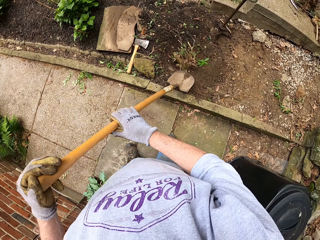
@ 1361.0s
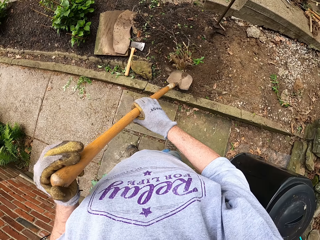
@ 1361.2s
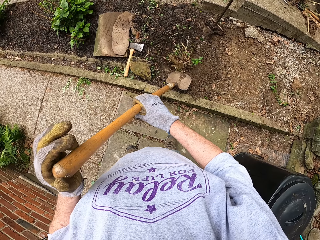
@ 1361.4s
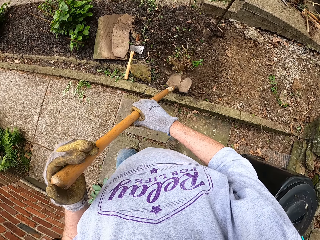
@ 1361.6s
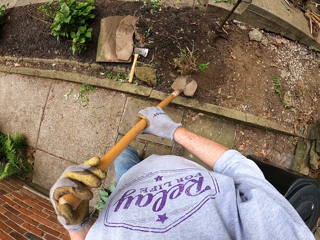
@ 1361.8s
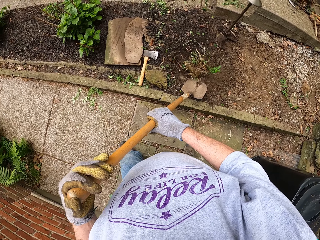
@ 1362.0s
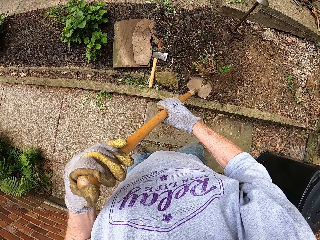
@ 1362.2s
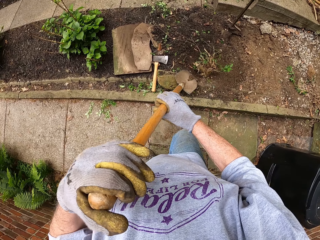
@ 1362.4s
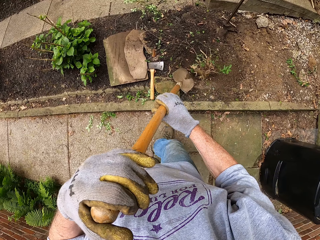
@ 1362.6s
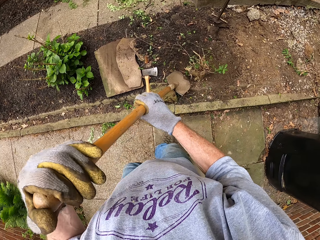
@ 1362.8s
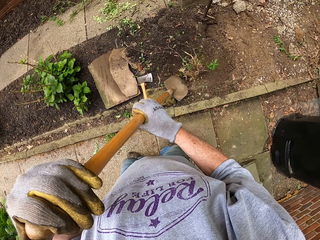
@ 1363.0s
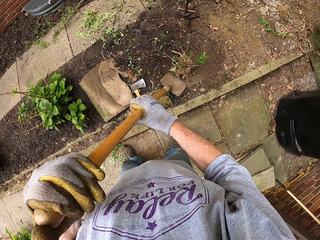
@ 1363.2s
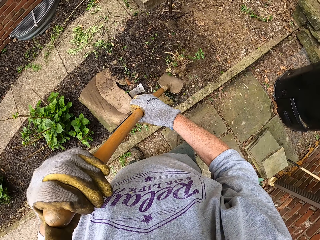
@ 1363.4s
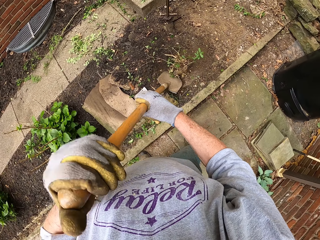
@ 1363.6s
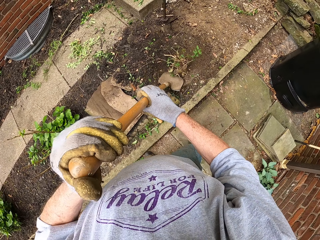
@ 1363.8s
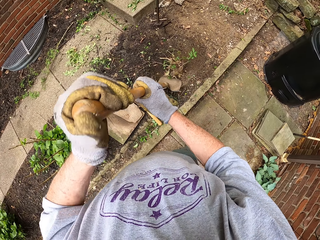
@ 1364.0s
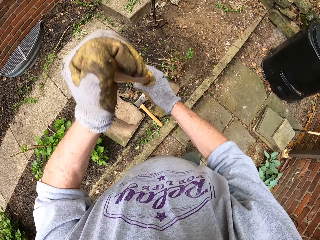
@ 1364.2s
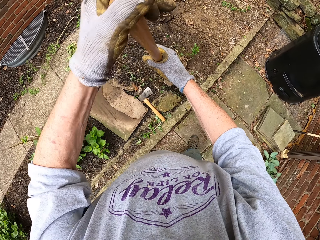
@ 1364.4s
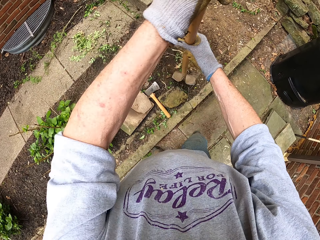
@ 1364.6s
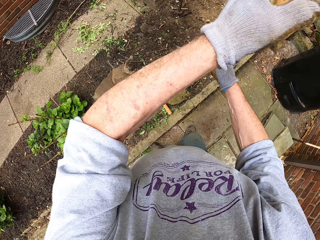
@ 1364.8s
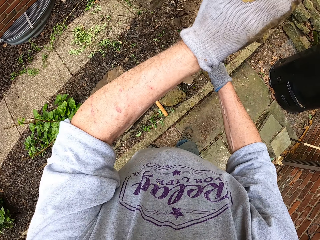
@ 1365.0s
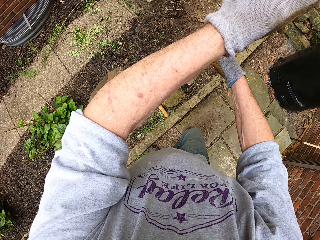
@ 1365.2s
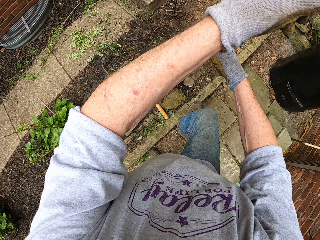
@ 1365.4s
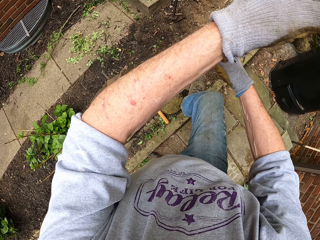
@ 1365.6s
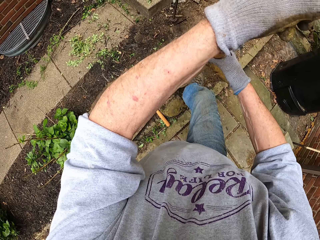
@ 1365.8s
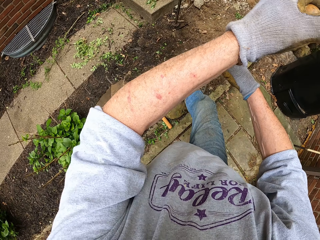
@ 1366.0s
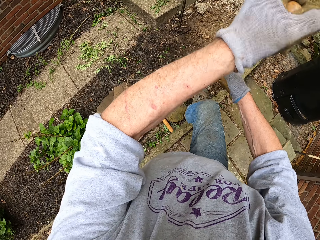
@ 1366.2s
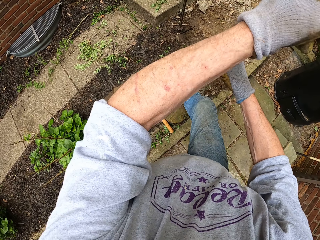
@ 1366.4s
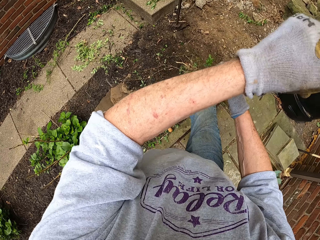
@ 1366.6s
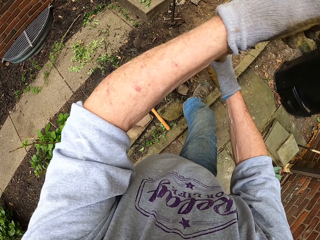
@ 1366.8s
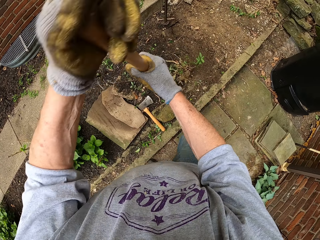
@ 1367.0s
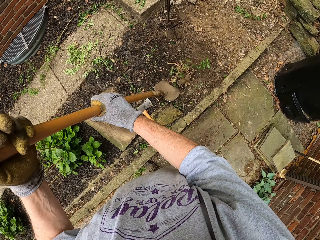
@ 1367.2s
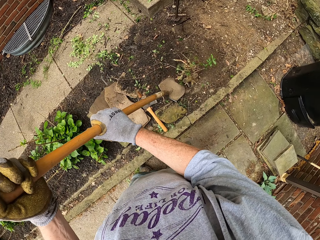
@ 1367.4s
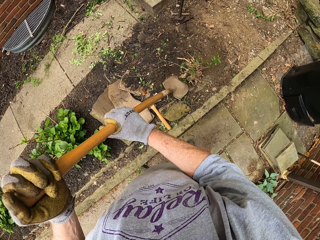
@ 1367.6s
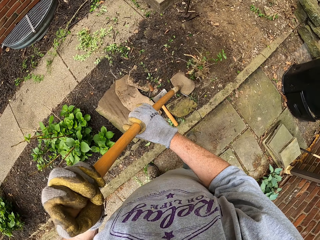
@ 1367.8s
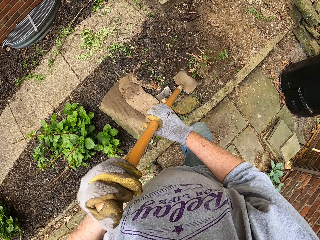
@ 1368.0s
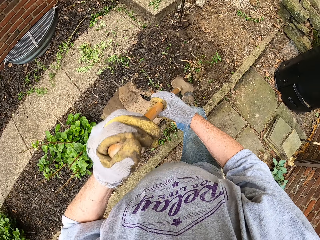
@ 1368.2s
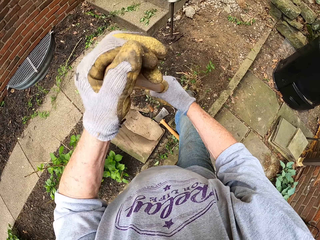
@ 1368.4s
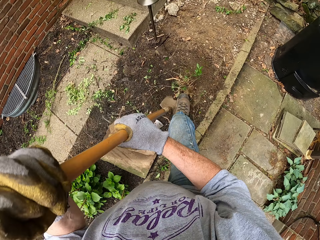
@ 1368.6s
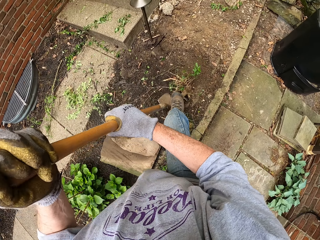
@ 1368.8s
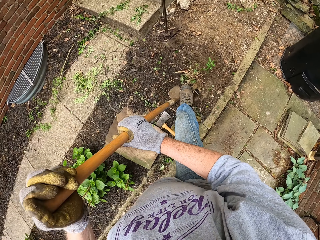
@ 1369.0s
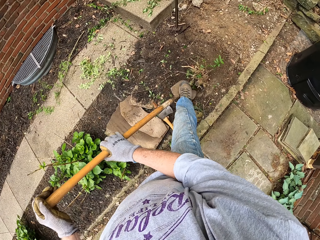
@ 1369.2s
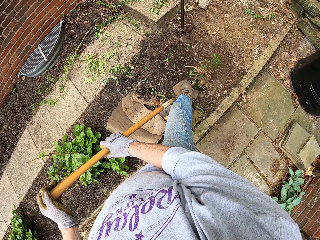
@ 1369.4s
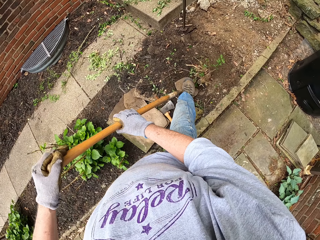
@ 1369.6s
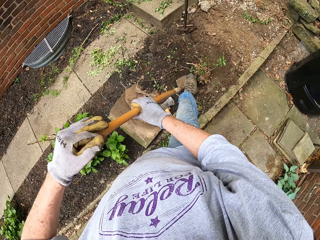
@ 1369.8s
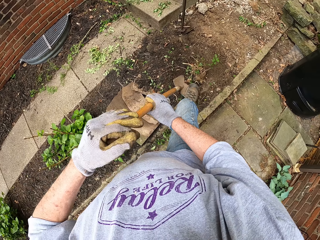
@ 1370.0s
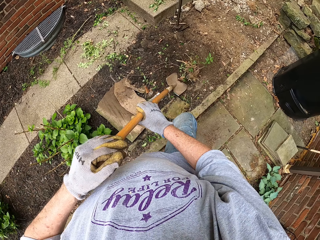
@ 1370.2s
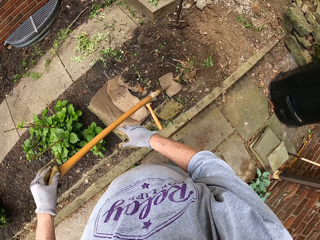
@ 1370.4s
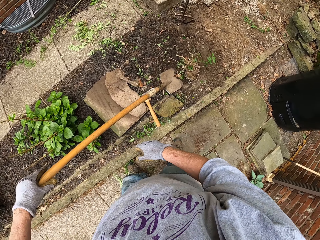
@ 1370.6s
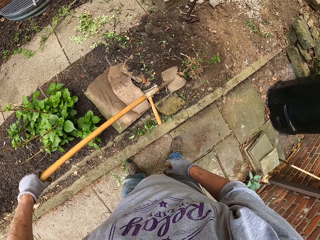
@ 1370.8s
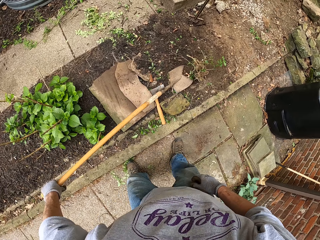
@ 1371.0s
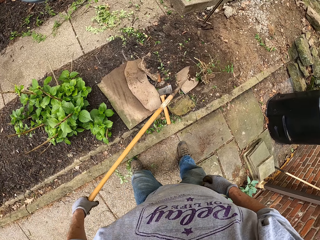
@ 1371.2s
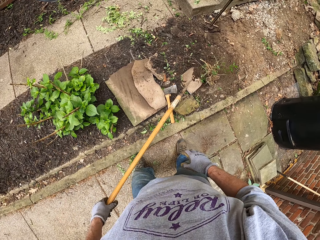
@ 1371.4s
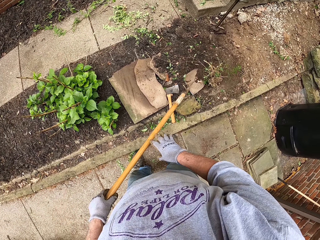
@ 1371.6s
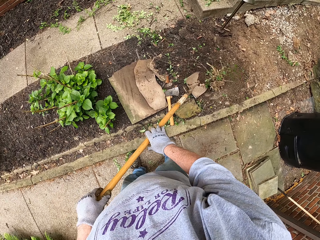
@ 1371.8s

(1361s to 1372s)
The camera wearer places the shovel at another part of the root of the weed stump. He hits the shovel with his right foot. He tilts the shovel backward. He hits the shovel with his right foot. He tilts the shovel backward.

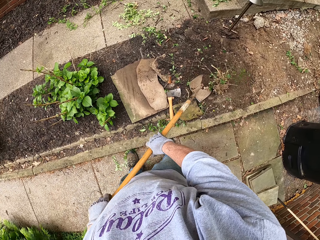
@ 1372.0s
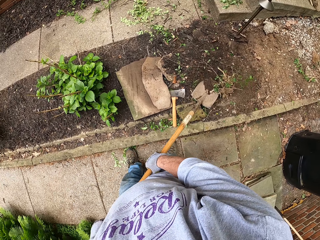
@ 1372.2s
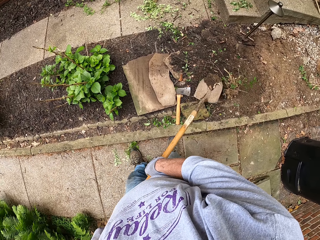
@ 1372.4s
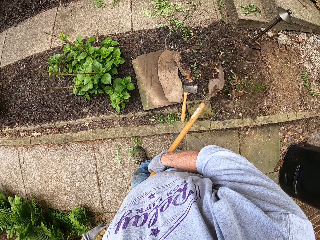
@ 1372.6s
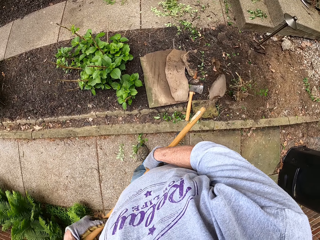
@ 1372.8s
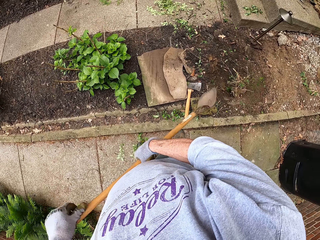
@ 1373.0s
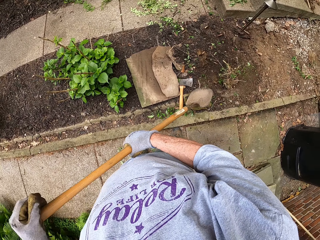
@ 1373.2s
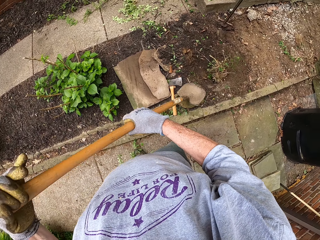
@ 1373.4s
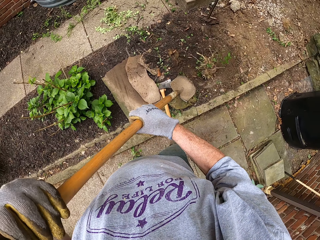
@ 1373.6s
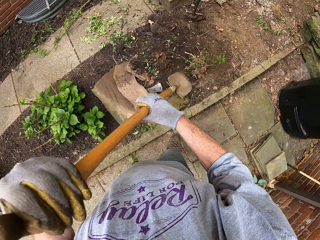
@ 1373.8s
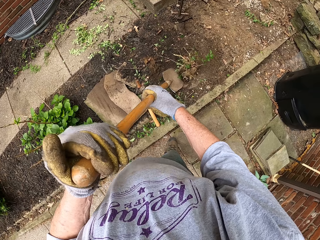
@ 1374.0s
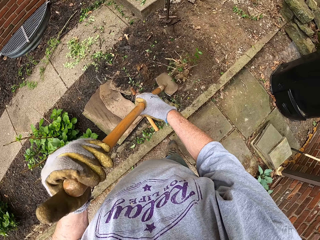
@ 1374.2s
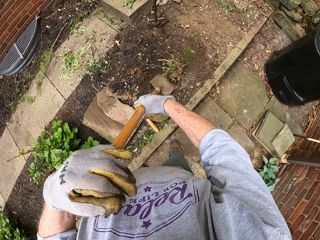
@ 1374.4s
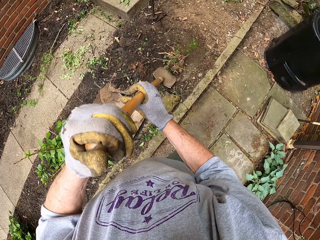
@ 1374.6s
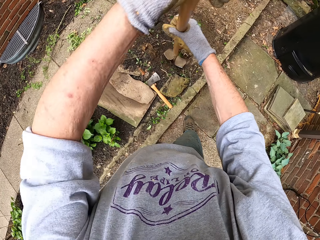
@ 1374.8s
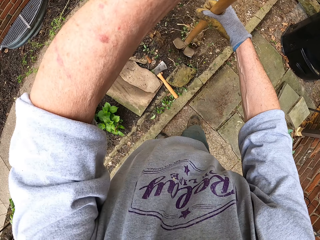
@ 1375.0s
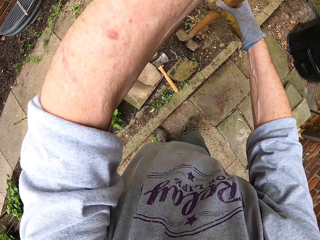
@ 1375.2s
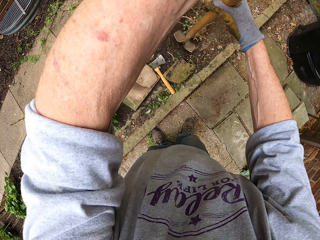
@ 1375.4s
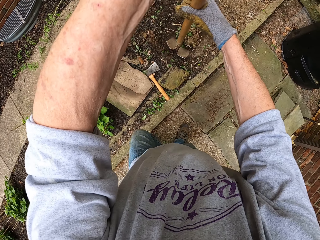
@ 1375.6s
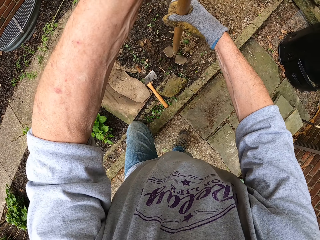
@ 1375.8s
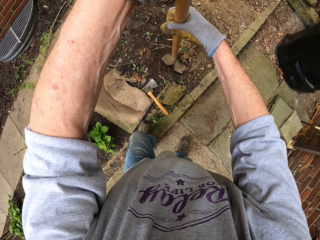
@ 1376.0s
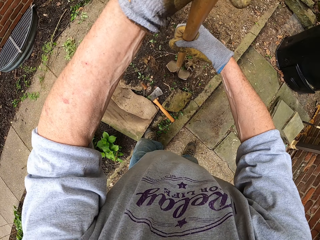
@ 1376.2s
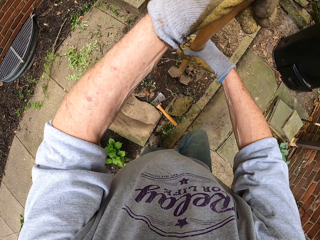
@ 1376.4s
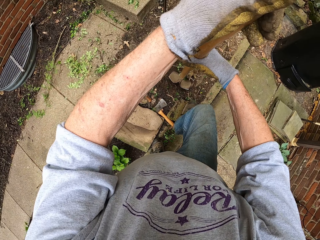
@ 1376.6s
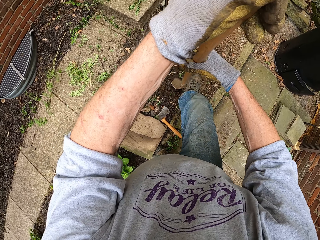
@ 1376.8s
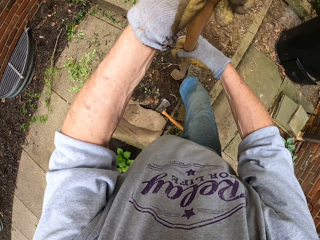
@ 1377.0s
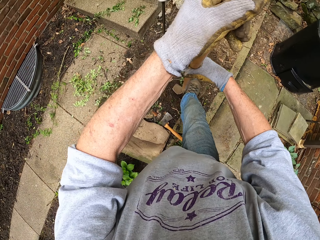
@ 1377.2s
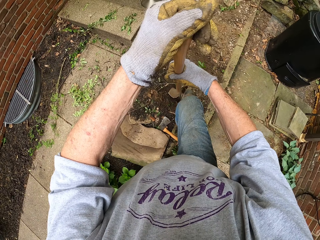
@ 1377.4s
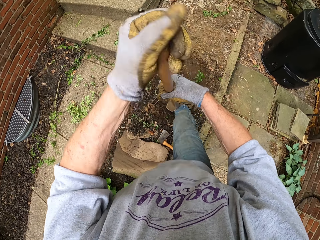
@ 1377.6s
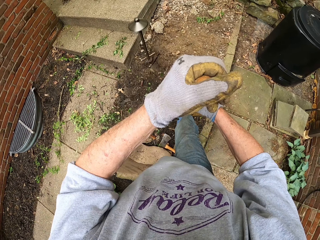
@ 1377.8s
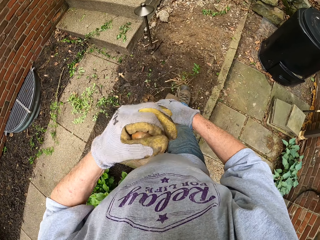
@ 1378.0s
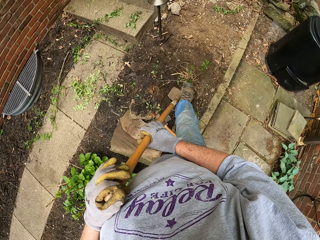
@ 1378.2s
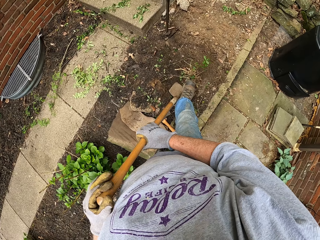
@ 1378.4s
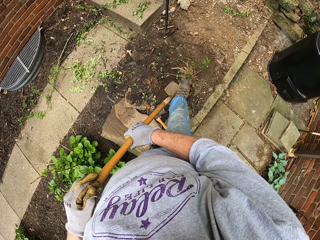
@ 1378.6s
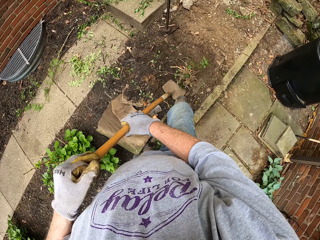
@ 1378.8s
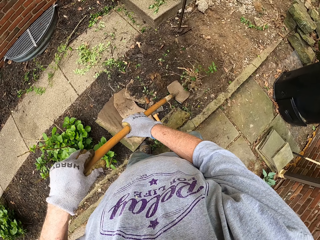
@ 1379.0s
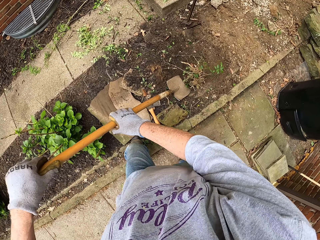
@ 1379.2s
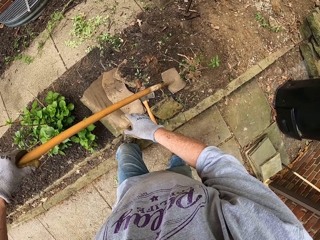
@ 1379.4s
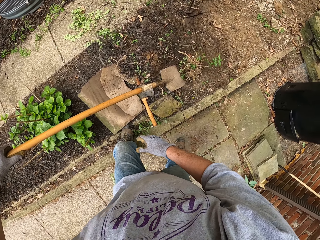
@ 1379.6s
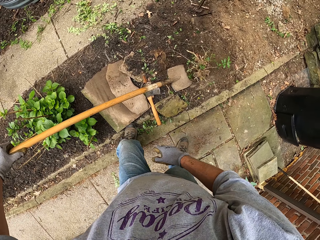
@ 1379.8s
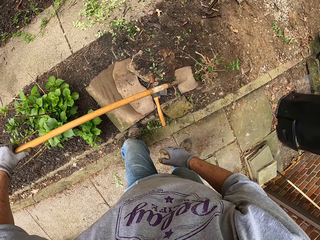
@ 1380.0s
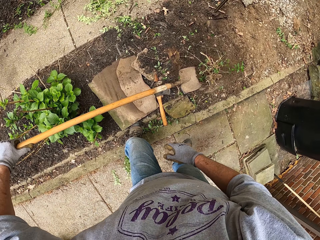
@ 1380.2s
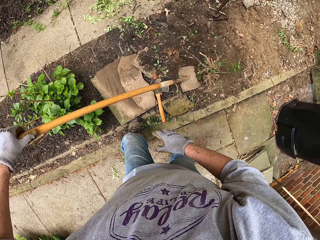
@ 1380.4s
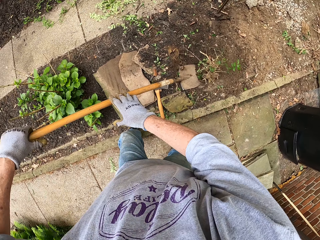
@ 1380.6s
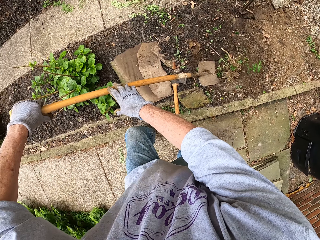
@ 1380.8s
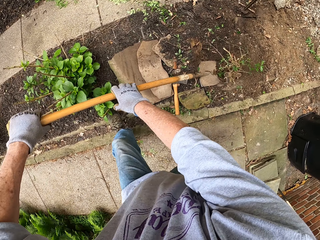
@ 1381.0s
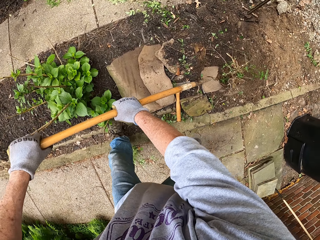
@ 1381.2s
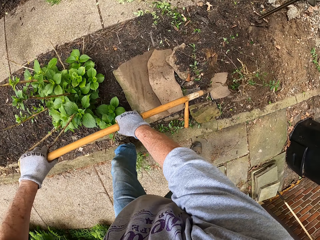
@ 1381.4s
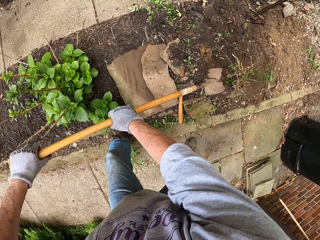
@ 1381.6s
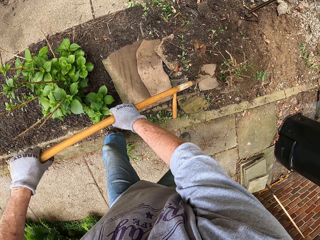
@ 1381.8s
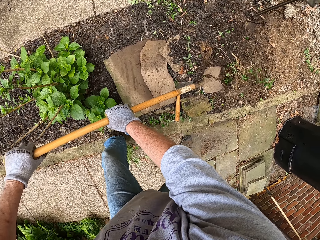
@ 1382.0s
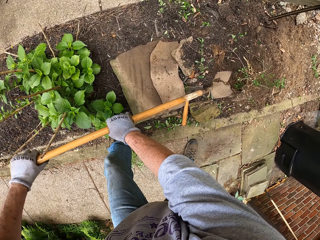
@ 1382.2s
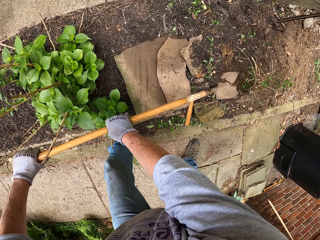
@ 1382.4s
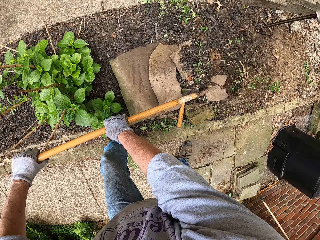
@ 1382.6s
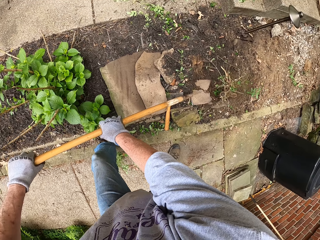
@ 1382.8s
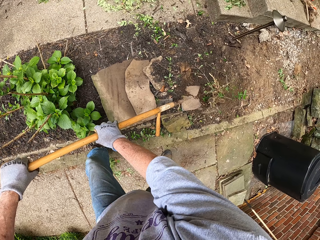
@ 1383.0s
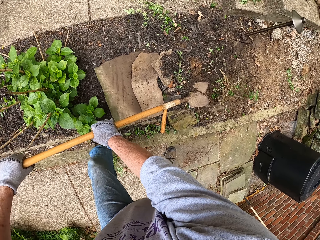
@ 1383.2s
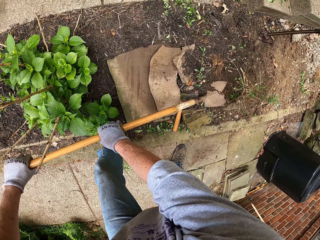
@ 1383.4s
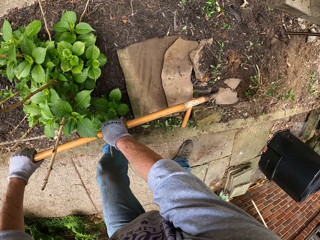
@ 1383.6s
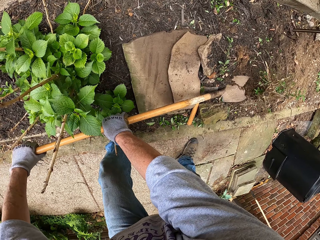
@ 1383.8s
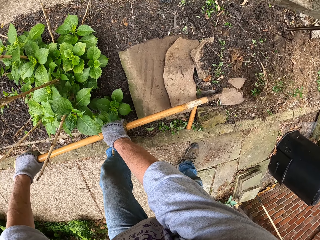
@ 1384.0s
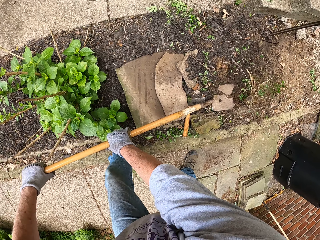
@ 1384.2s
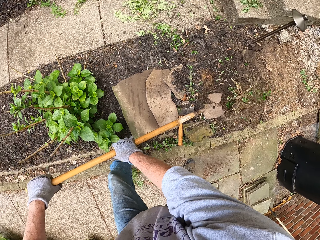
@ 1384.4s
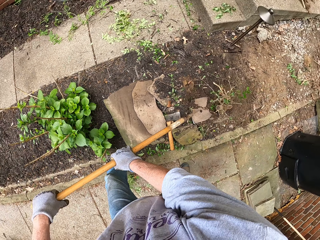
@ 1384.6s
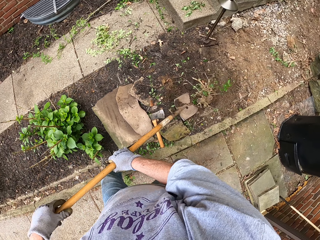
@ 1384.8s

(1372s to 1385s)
The camera wearer throws away the soil. He digs out the plant using a shovel. He hits the shovel with his right foot. He tilts the shovel backward.
